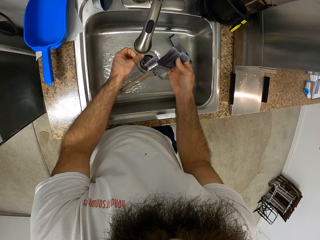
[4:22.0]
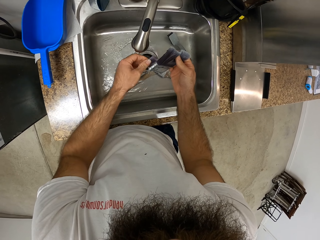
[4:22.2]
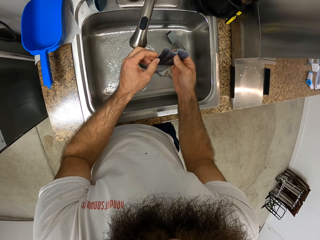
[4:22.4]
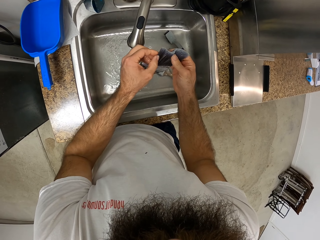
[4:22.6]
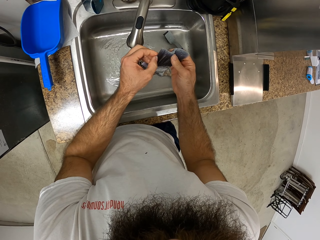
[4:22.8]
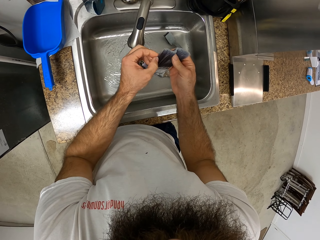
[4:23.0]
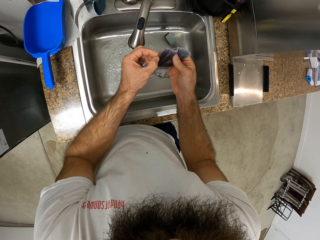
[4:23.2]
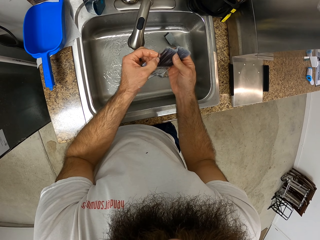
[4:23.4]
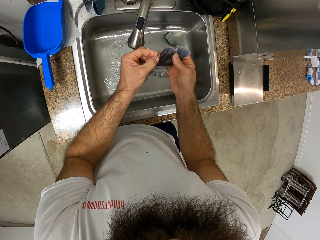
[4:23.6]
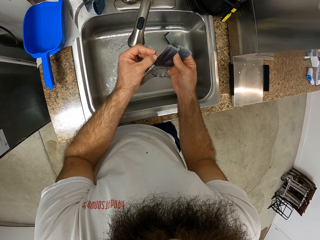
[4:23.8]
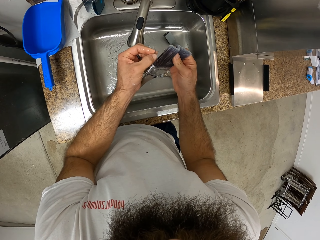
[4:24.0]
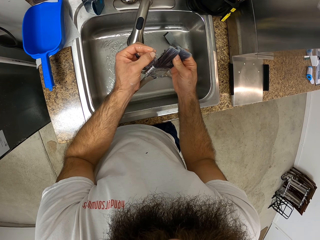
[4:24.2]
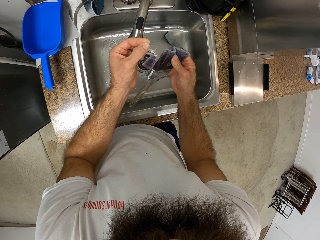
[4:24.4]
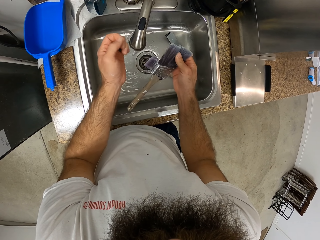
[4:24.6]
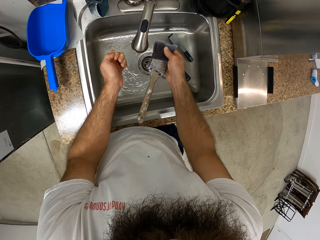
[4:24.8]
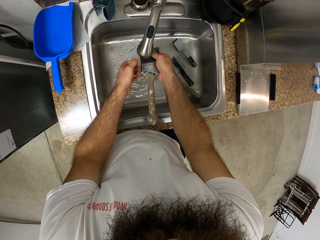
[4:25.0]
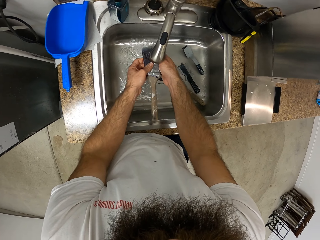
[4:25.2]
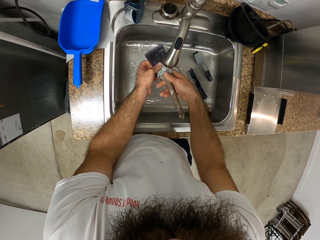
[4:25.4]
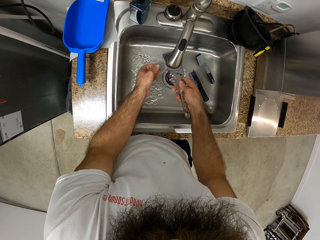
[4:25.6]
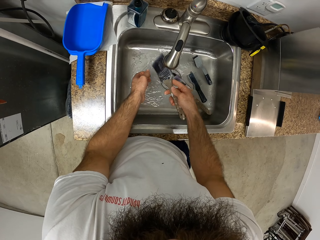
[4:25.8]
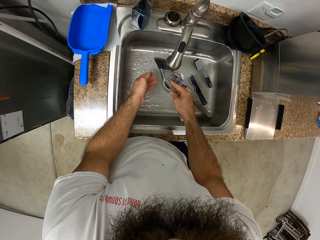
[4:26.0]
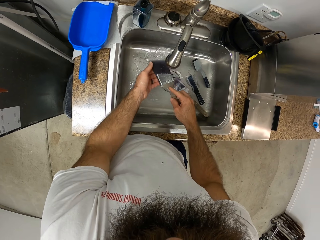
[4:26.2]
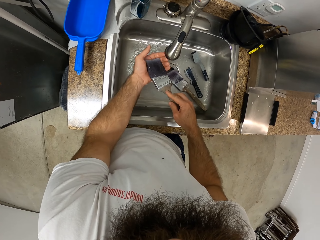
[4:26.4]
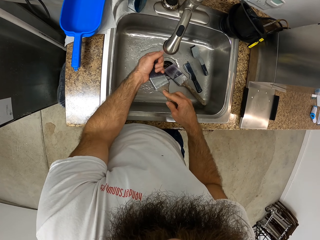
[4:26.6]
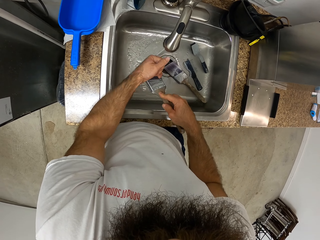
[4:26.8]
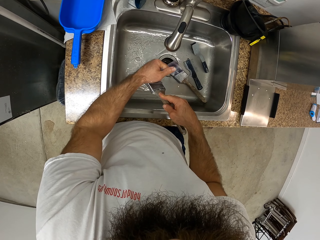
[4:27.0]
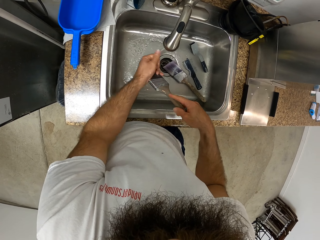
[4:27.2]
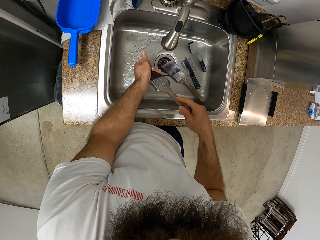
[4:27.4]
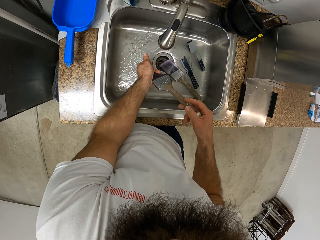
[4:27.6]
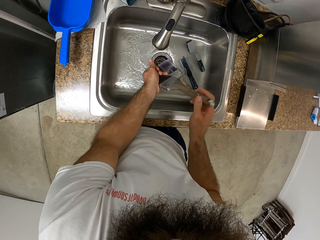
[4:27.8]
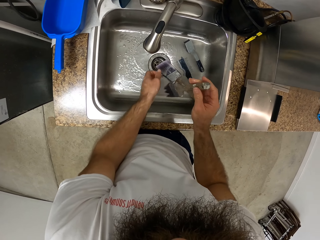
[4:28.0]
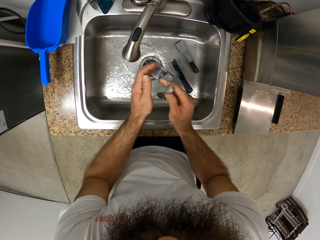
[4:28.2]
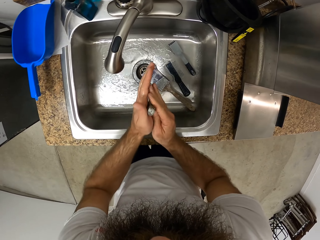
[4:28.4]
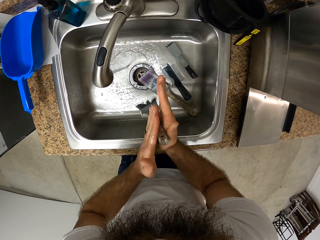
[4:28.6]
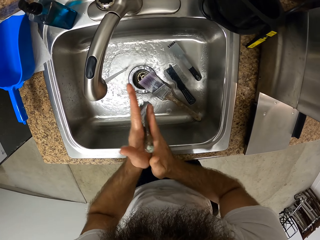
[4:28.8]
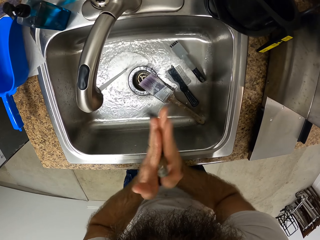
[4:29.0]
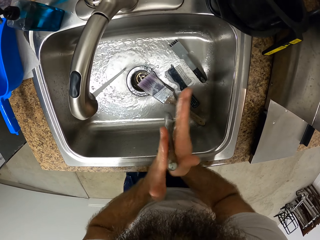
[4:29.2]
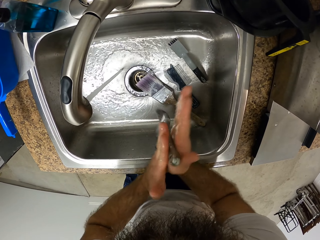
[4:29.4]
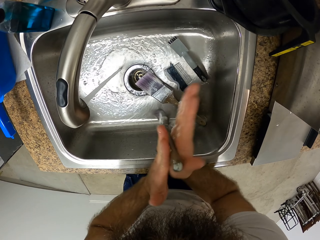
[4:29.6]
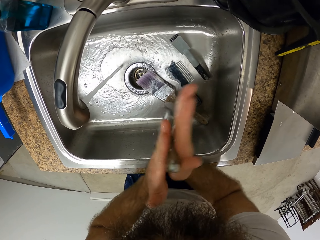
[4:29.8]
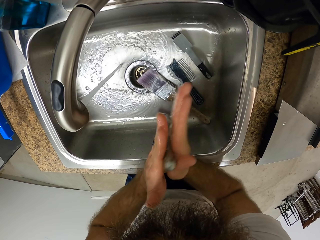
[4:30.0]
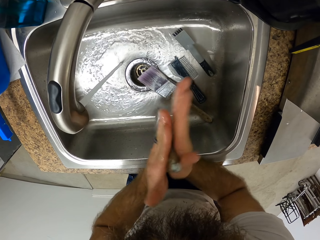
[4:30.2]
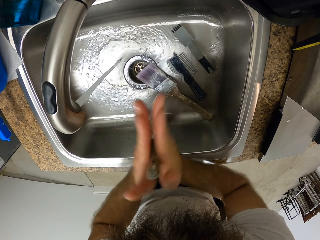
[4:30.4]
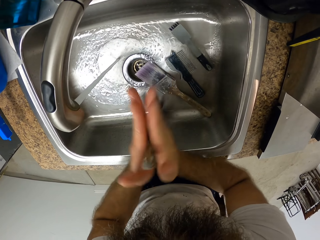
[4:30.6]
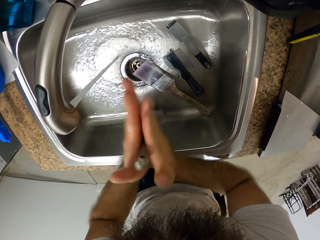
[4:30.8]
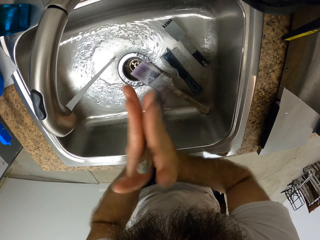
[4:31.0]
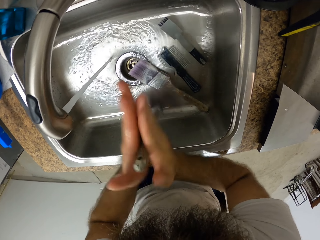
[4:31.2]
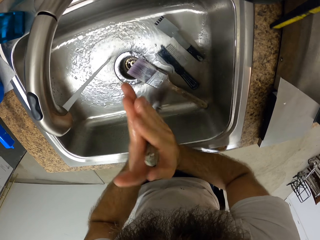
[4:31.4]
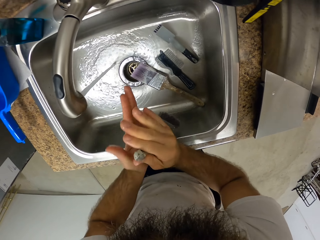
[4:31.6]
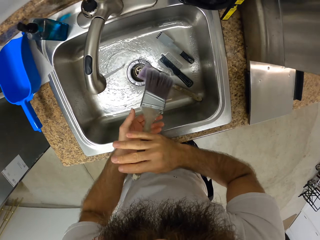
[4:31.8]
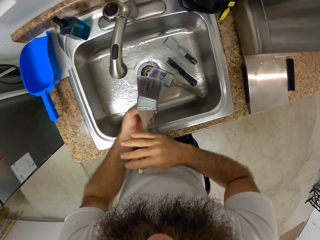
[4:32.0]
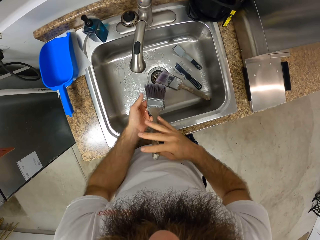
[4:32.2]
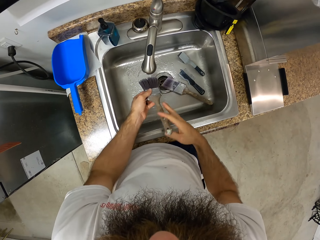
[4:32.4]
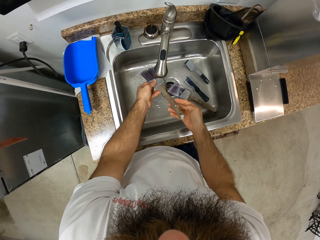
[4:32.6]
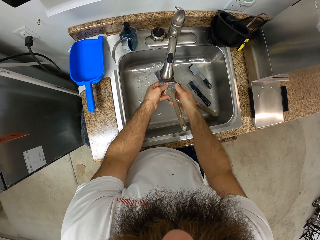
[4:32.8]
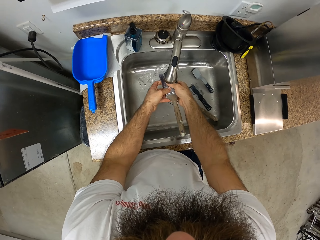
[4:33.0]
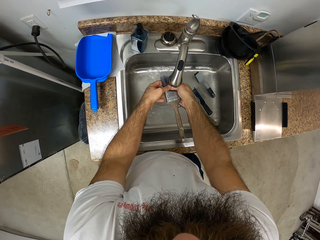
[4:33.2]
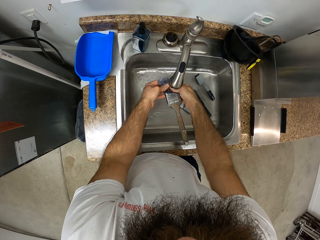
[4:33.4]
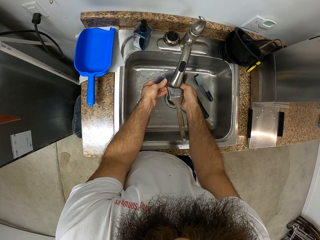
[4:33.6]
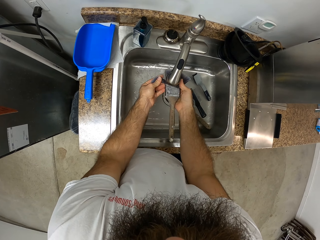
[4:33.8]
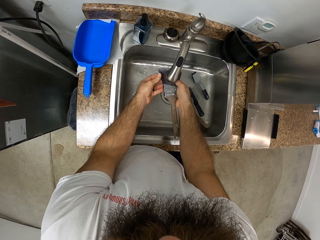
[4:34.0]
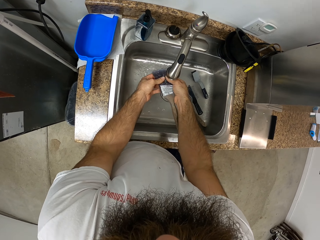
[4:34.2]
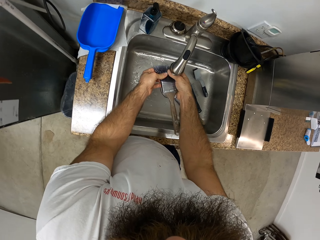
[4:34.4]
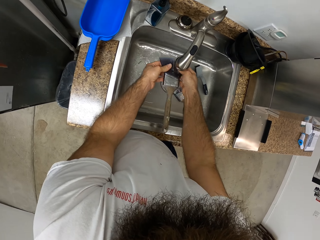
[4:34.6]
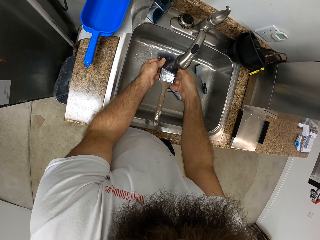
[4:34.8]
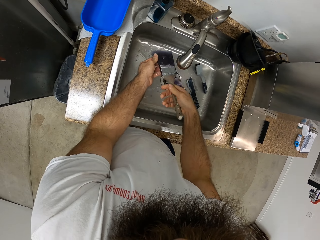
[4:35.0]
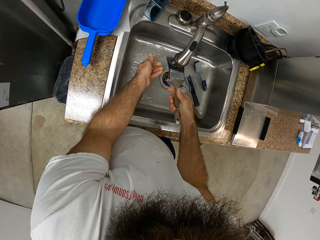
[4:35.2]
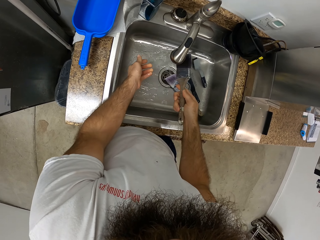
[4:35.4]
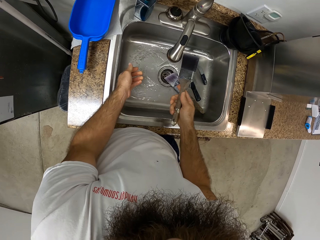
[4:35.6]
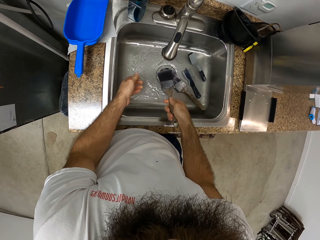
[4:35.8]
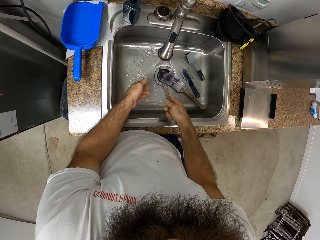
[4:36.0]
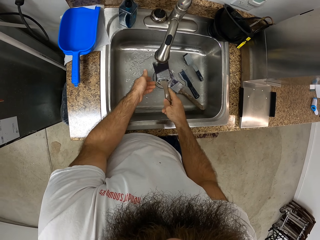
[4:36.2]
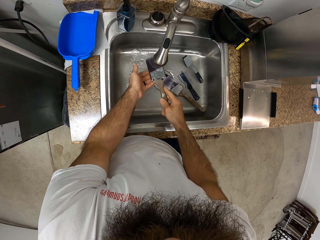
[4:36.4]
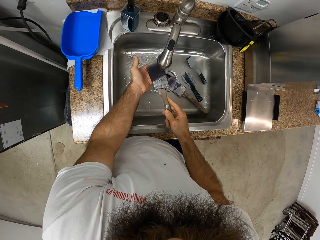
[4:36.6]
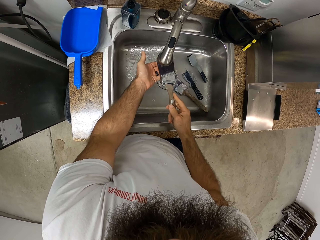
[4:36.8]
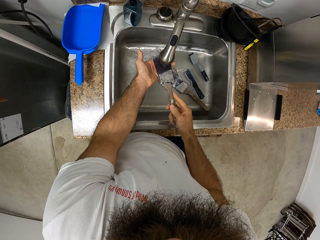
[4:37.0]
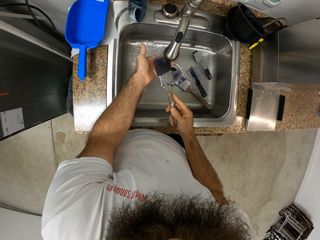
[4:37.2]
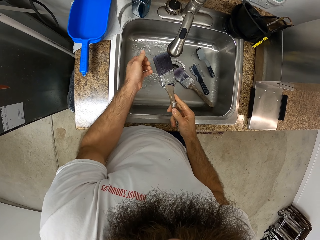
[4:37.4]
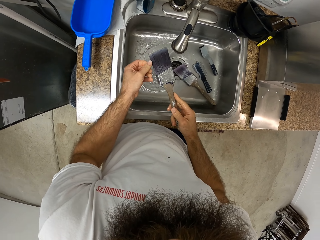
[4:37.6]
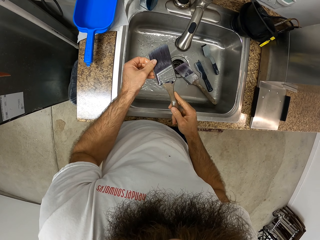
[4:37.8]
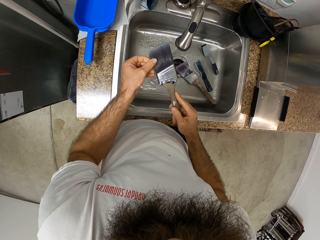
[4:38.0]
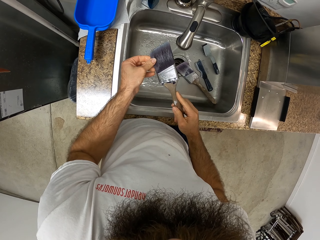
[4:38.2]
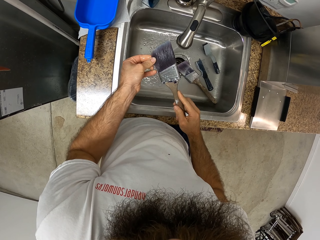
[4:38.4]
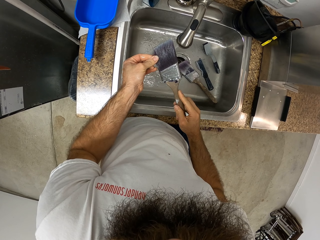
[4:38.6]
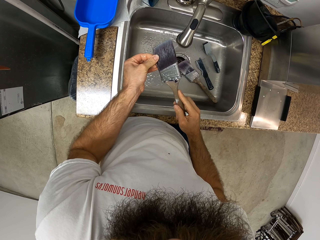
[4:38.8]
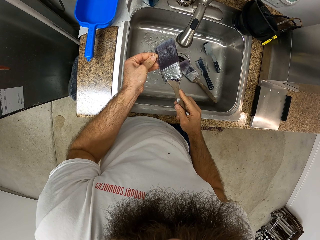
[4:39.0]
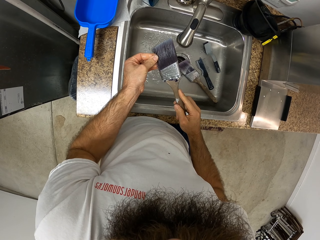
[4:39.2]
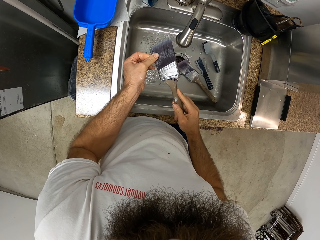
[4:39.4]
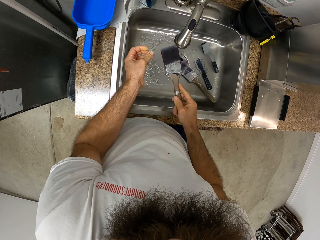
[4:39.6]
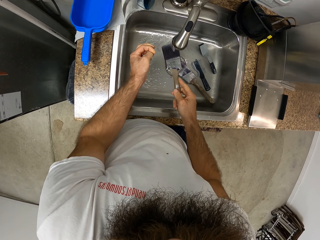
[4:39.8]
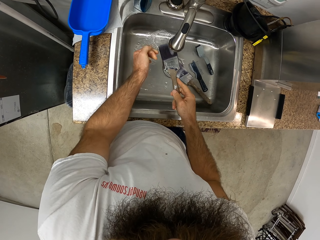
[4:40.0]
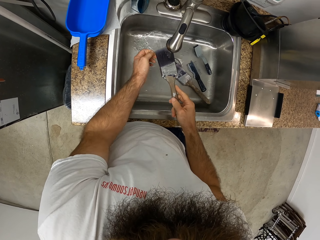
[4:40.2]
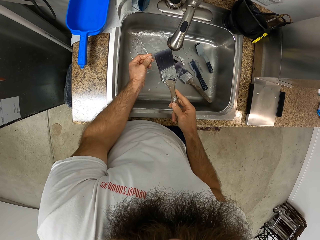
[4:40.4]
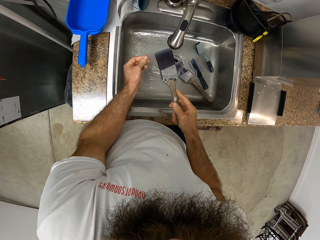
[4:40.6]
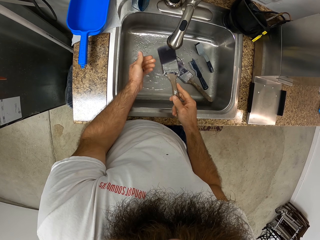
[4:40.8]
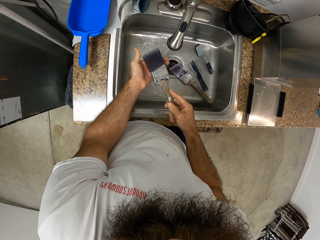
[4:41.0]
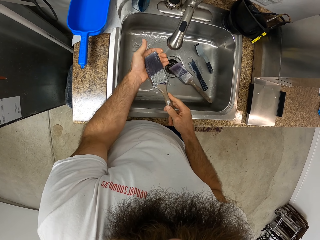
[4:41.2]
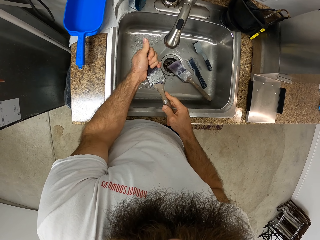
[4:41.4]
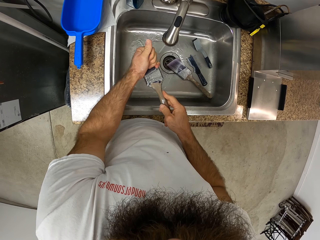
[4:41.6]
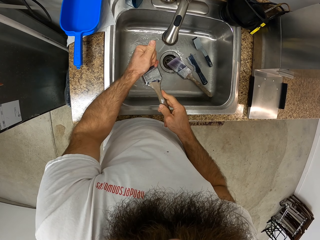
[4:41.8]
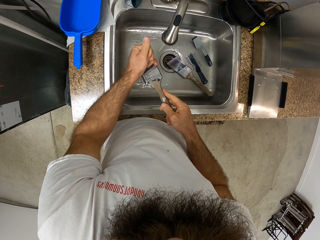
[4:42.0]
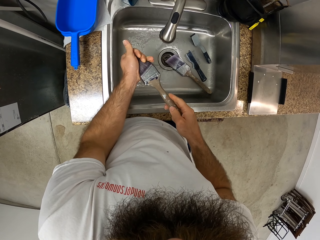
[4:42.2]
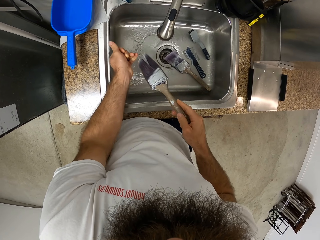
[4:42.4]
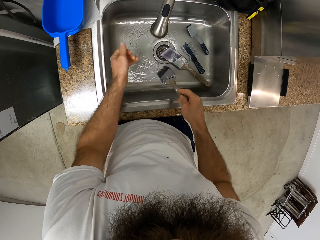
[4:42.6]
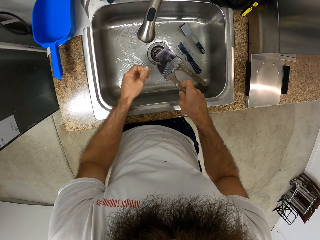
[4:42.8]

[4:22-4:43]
The camera wearer spins the paint brush with both hands. They wash the paint brush in the kitchen sink with both hands. They wring the painting brush. They pull the bristles of the painting brush. They squeeze the painting brush.
